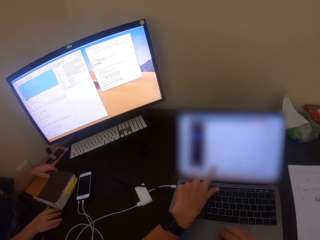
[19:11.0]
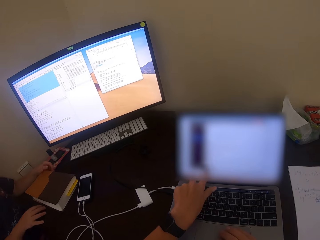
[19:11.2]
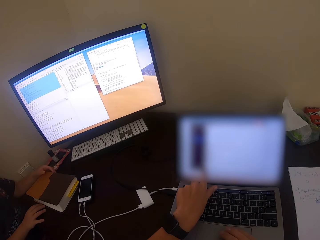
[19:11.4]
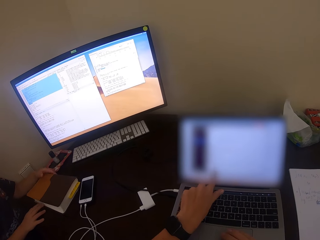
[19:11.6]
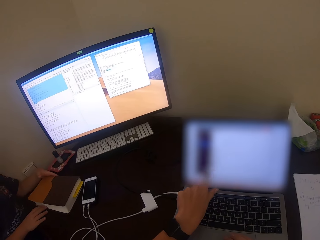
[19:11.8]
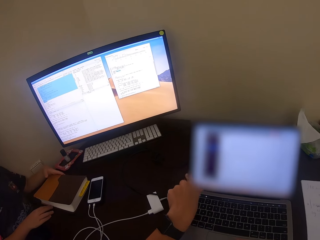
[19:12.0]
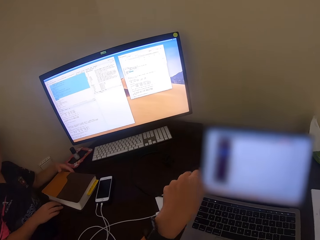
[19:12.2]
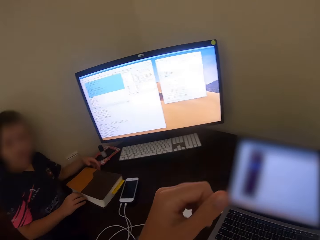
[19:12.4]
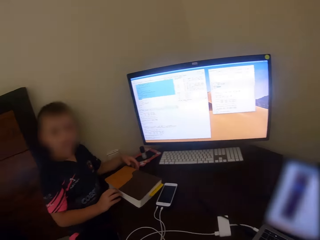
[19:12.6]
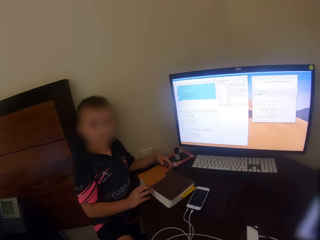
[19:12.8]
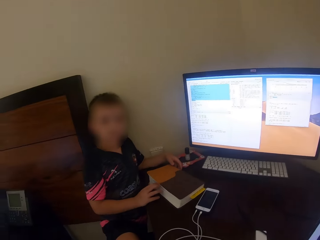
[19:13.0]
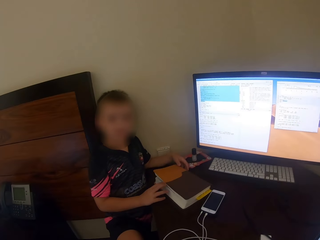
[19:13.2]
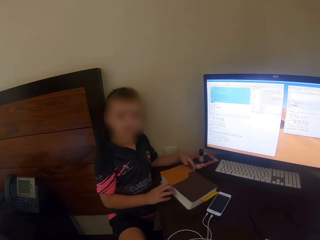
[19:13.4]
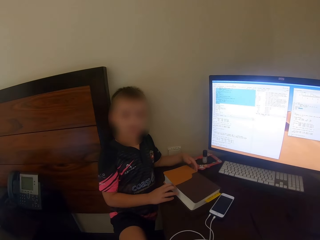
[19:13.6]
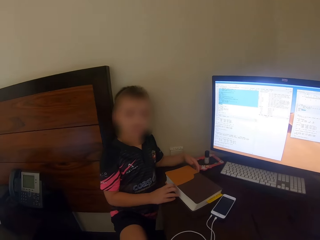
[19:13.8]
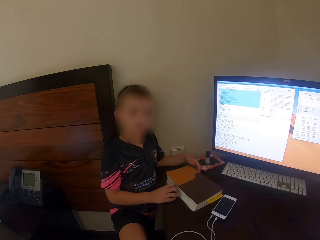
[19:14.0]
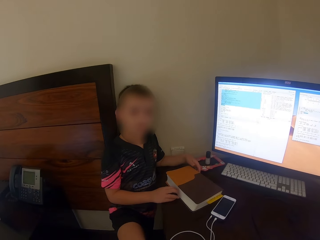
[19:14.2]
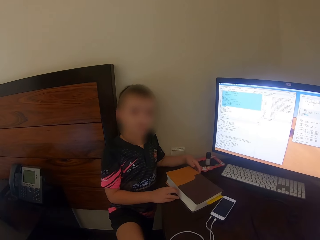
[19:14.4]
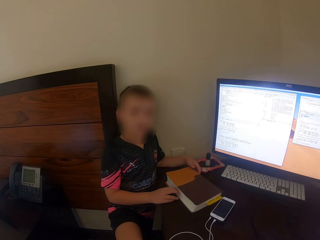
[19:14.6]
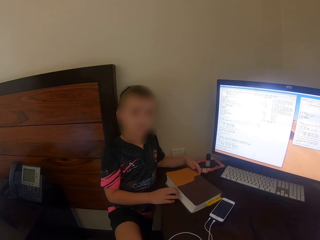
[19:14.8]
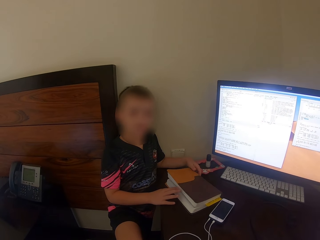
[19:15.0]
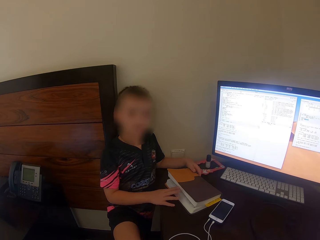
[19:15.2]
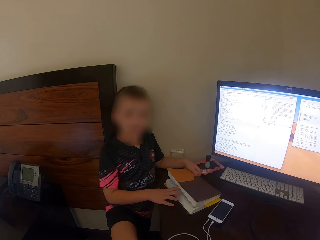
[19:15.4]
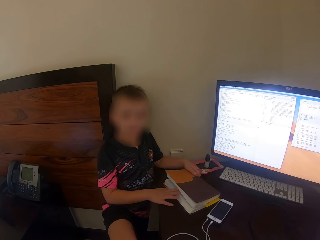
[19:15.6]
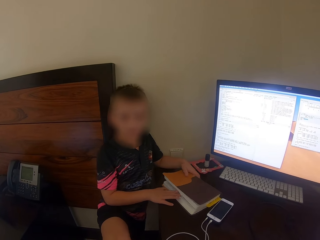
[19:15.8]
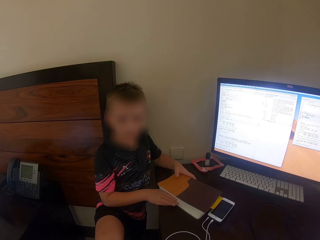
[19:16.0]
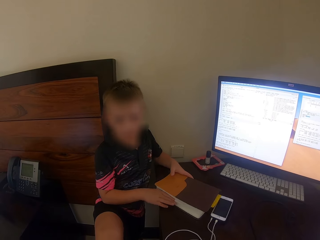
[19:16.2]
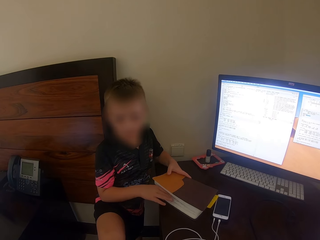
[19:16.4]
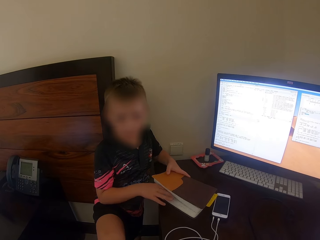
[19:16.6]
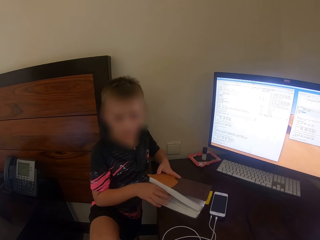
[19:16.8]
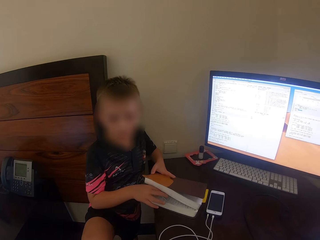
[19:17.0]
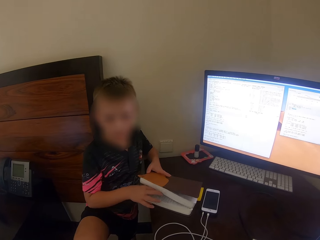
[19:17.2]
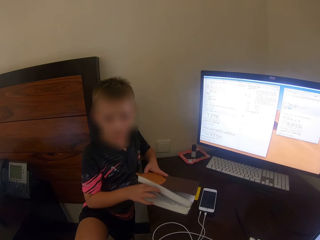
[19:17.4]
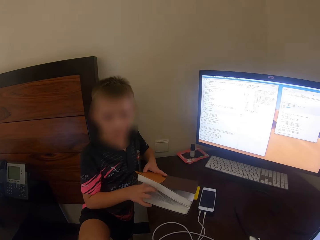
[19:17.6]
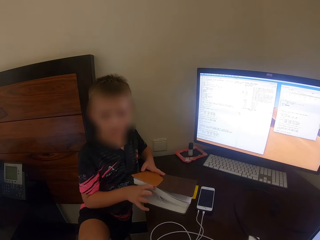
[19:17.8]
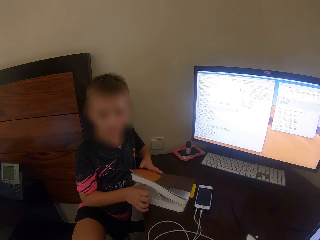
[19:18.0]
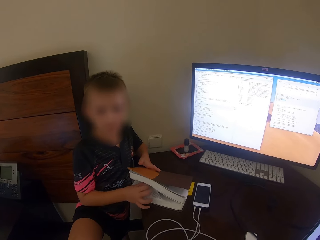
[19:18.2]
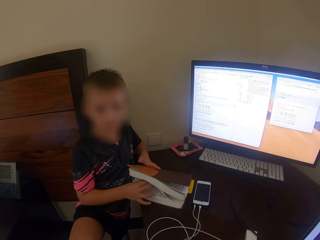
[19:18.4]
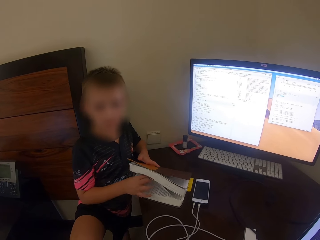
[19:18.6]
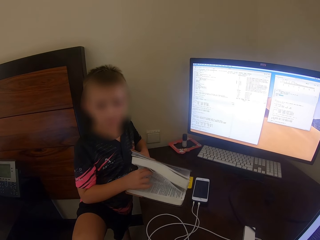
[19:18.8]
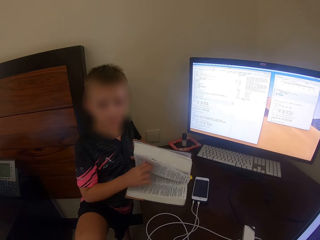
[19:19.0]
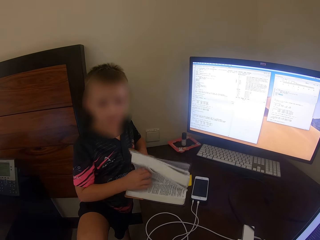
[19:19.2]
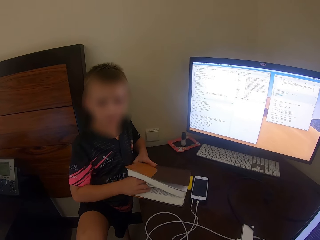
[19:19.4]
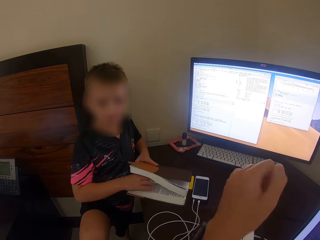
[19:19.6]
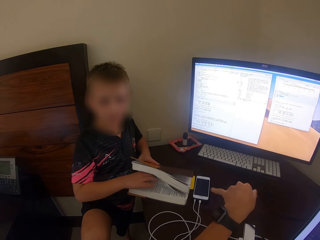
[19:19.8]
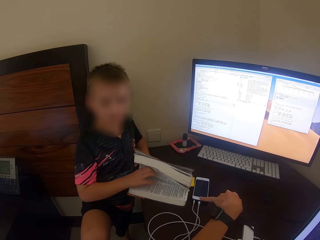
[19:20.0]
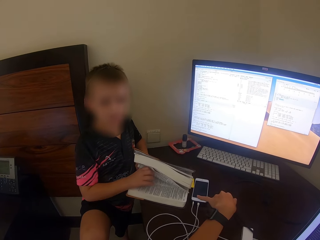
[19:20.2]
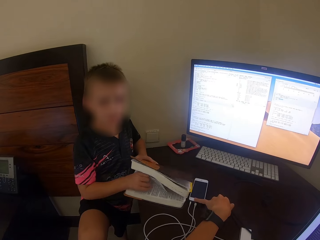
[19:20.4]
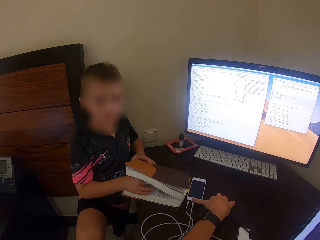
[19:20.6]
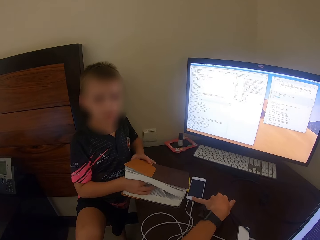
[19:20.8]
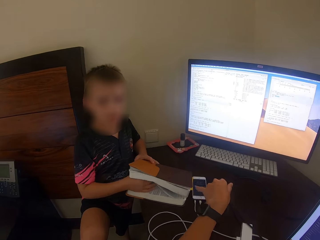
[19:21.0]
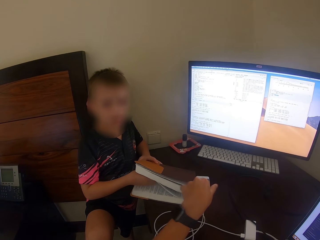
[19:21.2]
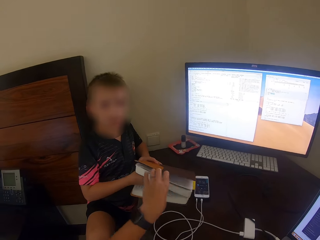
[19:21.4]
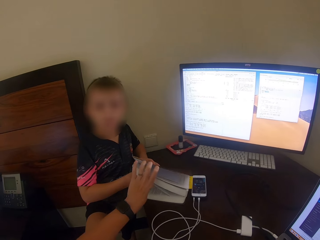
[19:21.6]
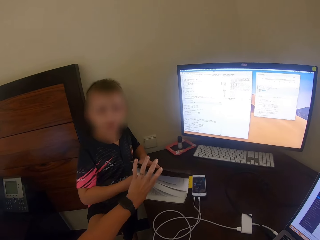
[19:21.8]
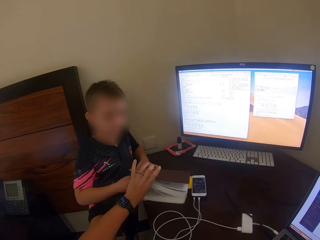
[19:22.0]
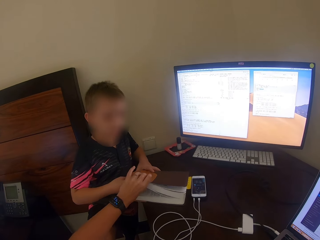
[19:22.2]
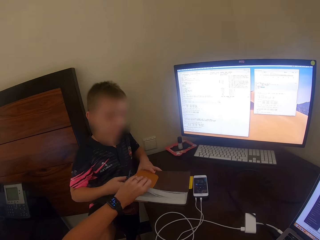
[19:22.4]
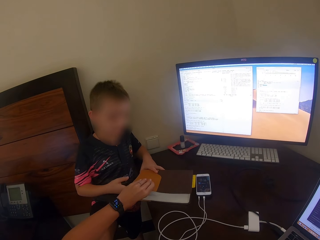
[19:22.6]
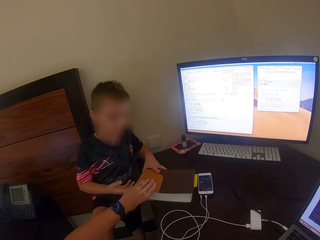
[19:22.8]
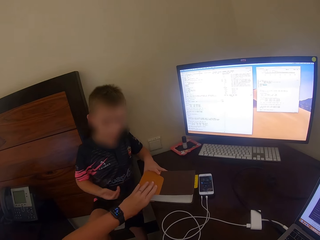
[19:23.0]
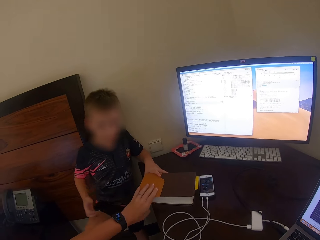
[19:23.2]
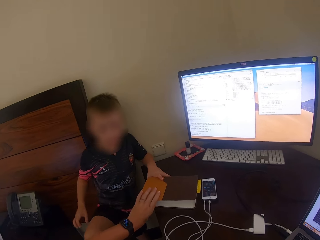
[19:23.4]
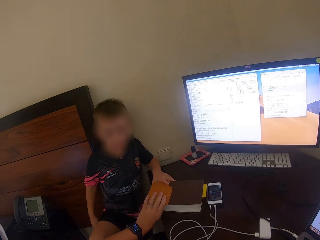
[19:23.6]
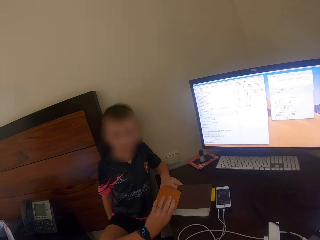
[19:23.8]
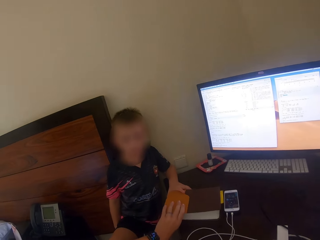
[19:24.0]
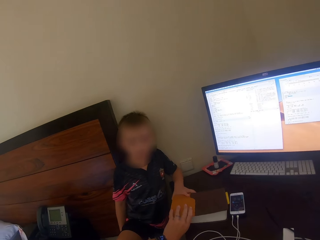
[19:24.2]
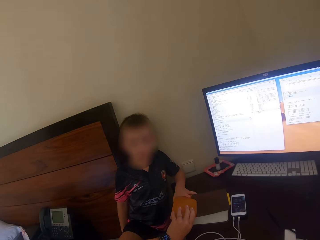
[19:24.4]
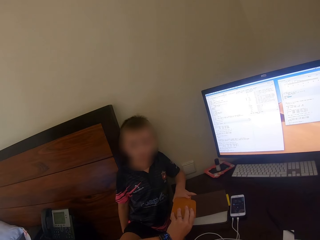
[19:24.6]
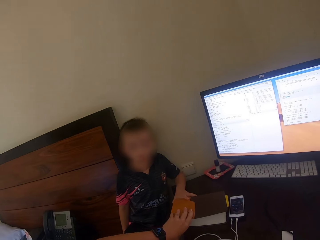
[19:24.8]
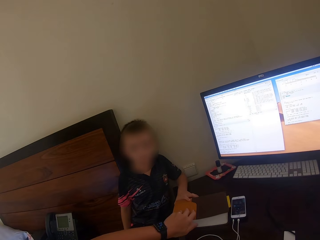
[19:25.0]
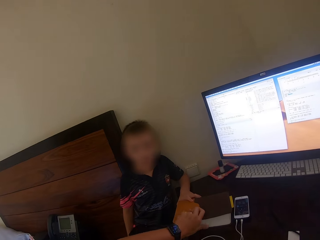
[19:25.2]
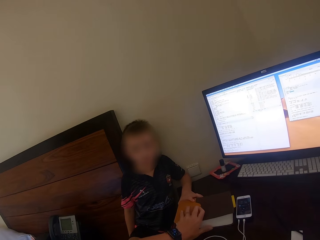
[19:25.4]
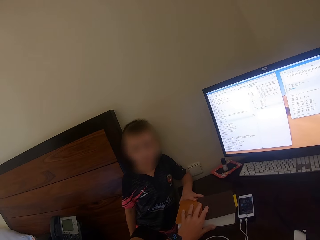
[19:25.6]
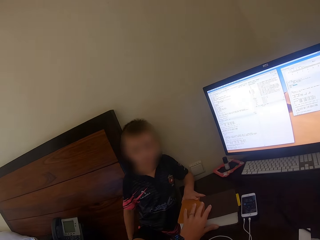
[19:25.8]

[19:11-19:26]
The camera wearer touches the laptop. She points at the laptop screen with her left hand. She lifts the hand. A man talks. The camera wearer moves the hand. She touches the phone with her left hand. She picks up the book. She moves the book on the table with her left hand. The man talks.

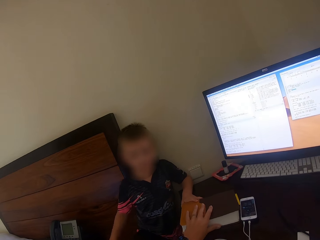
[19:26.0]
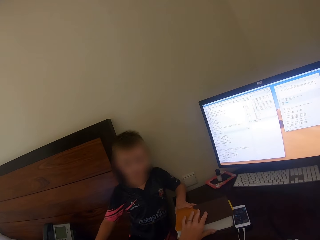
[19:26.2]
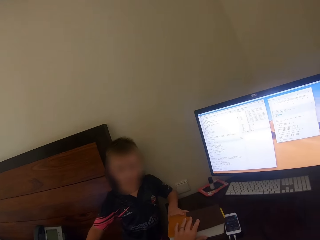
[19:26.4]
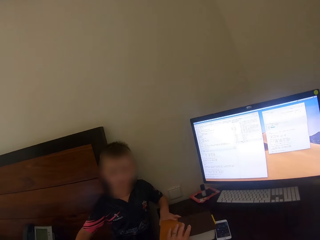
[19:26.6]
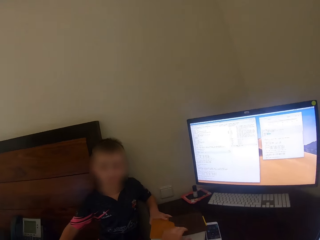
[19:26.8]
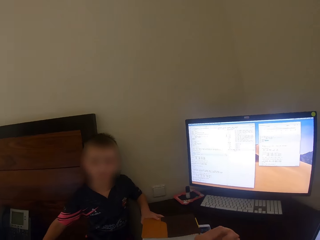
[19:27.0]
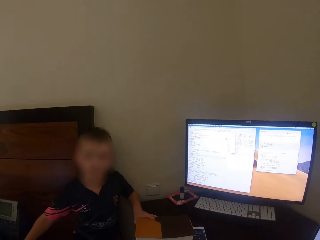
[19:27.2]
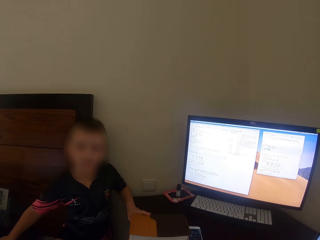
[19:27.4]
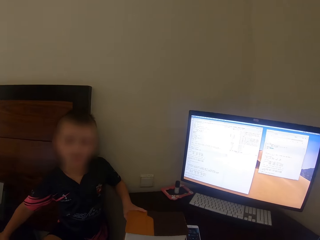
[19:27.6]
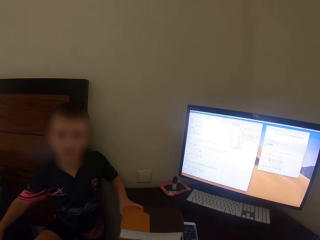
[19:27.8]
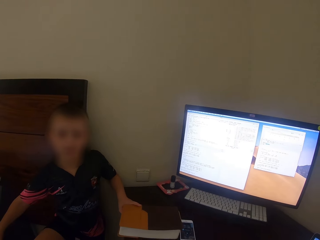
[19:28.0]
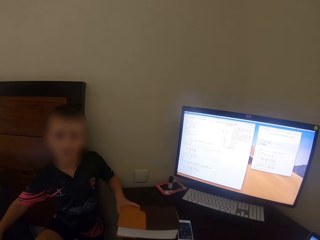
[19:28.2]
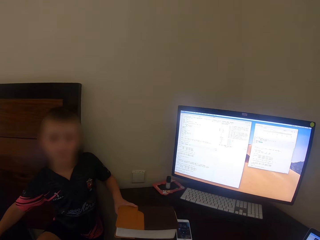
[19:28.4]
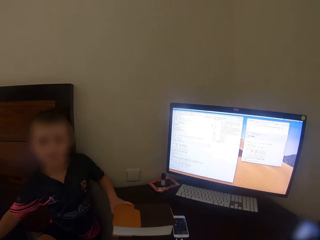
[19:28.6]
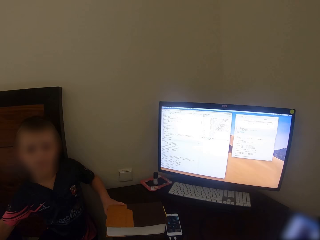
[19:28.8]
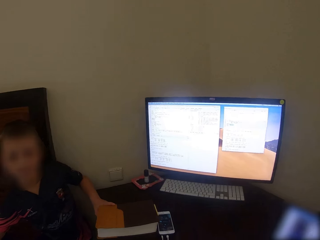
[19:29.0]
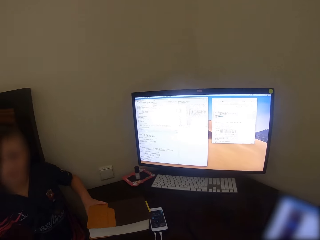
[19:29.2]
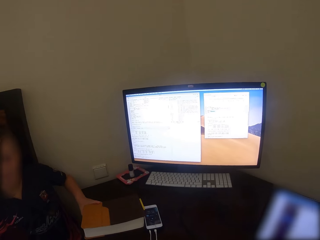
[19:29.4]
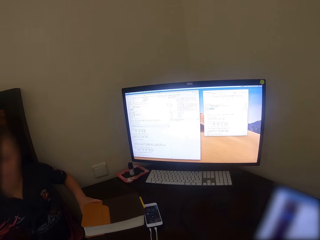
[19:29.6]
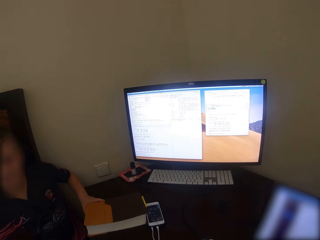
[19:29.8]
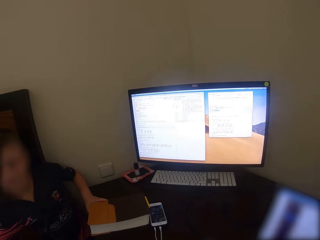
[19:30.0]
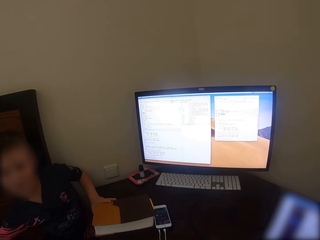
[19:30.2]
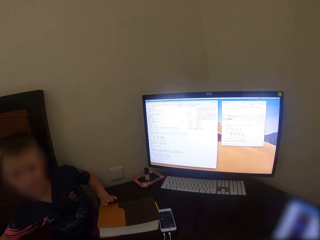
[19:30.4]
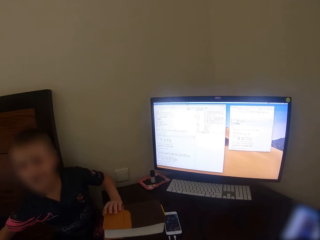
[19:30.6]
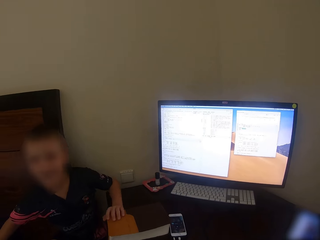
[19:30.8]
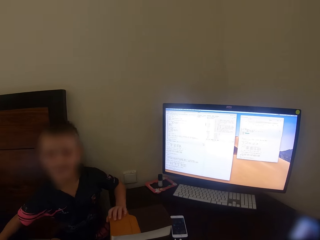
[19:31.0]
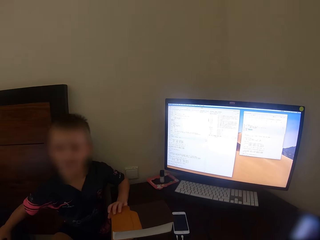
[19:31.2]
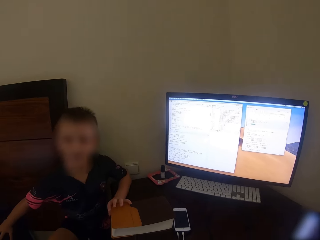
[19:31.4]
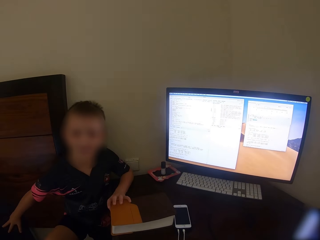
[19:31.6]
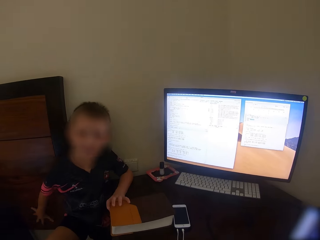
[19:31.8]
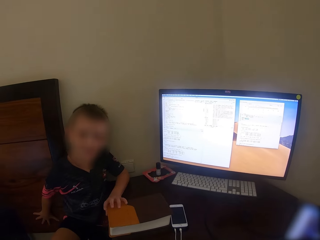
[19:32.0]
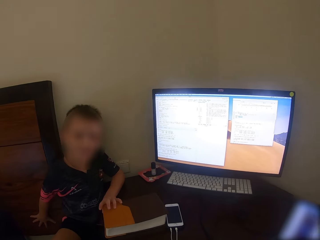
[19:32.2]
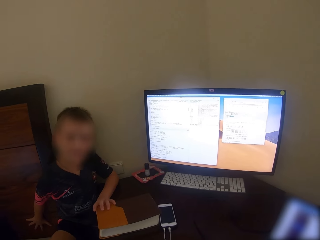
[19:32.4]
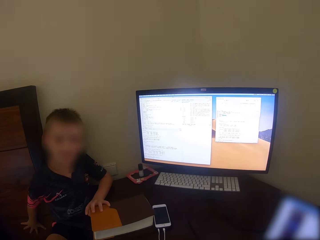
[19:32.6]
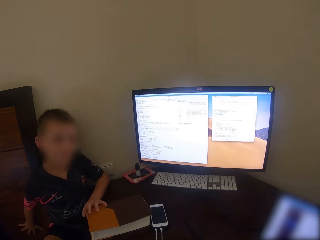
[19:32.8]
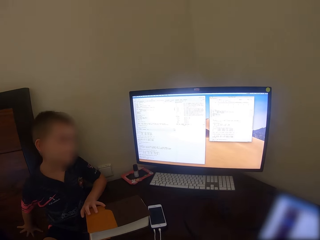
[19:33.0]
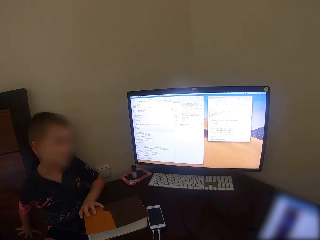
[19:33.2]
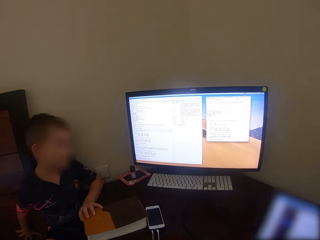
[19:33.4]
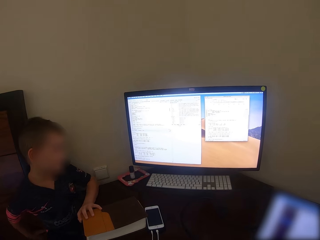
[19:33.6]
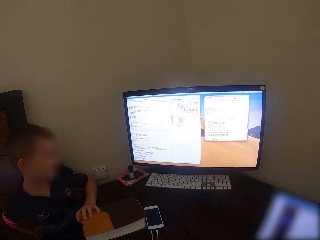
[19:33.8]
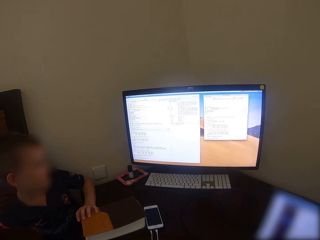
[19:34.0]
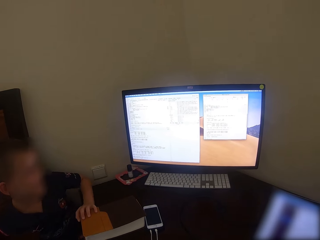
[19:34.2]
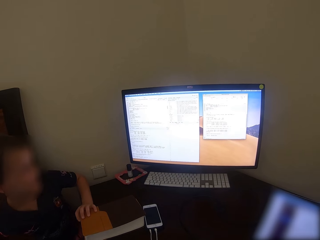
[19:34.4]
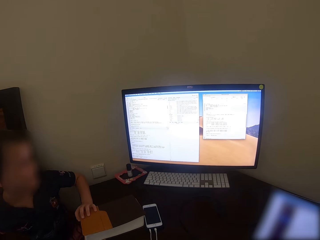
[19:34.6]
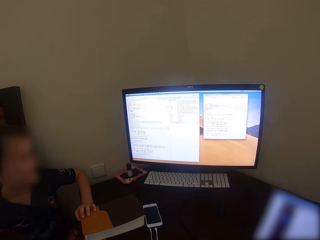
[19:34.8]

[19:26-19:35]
The camera wearer touches the book. They talk. A man talks. The camera wearer talks.
